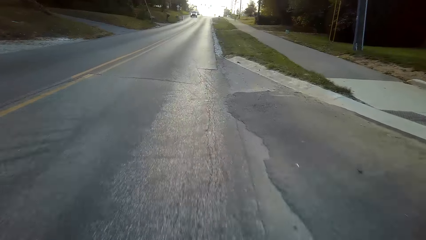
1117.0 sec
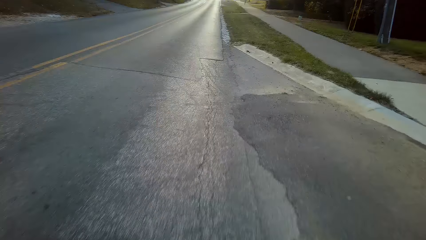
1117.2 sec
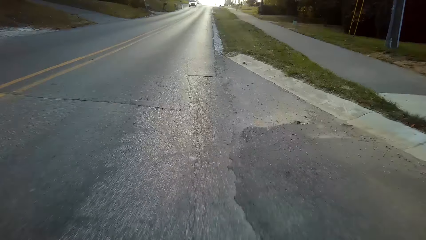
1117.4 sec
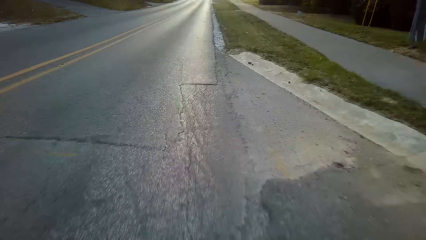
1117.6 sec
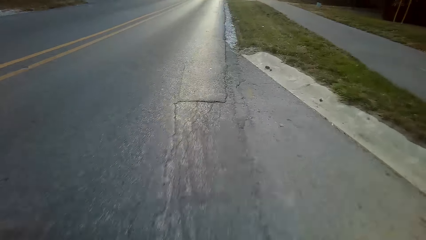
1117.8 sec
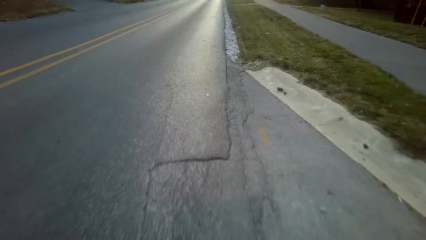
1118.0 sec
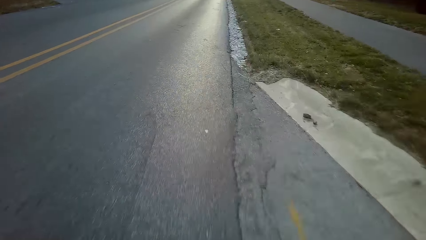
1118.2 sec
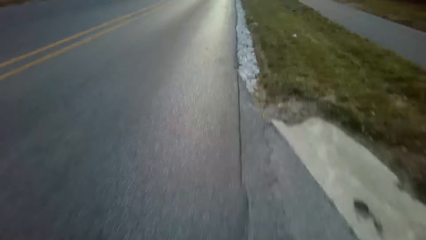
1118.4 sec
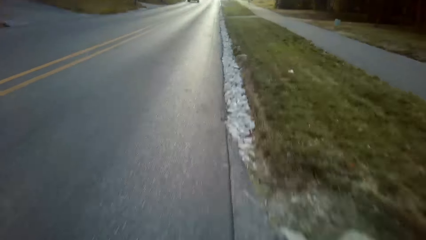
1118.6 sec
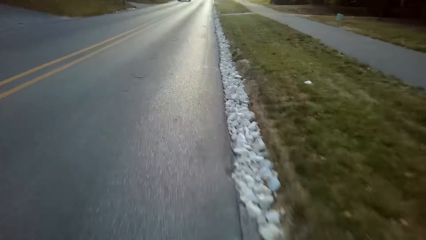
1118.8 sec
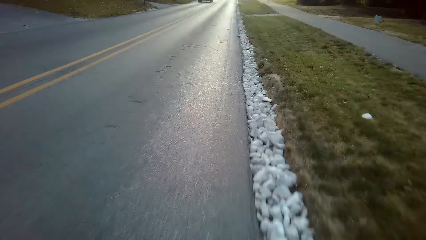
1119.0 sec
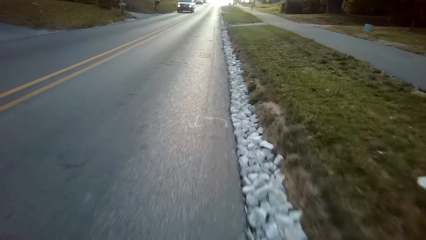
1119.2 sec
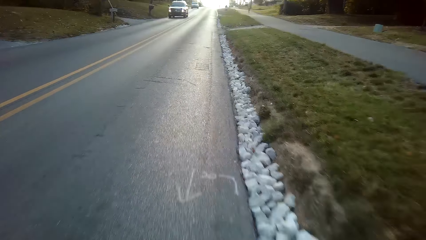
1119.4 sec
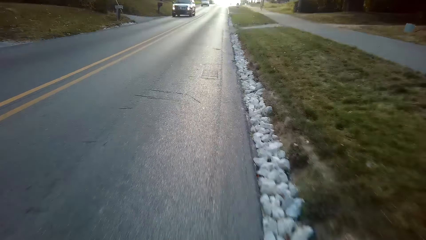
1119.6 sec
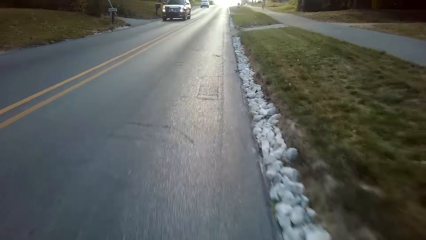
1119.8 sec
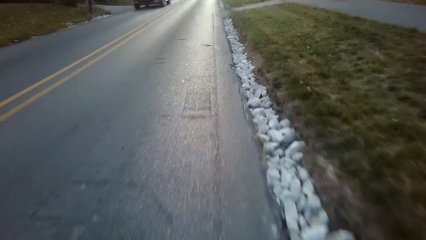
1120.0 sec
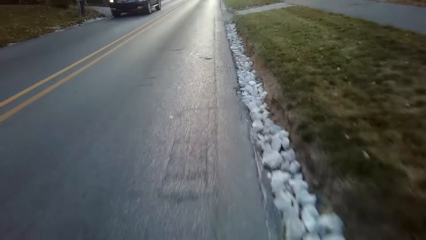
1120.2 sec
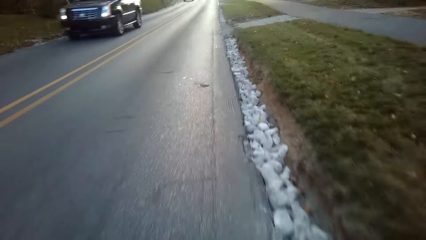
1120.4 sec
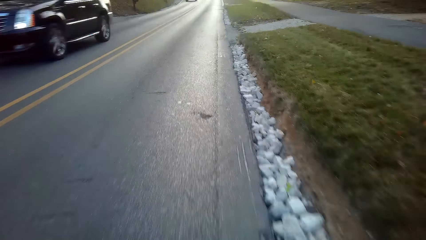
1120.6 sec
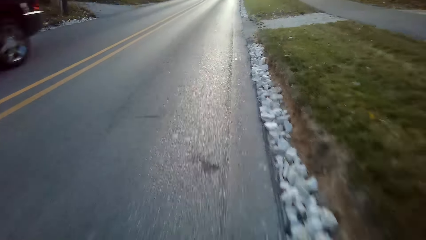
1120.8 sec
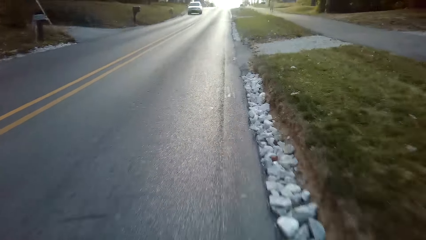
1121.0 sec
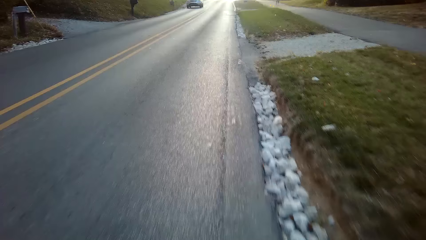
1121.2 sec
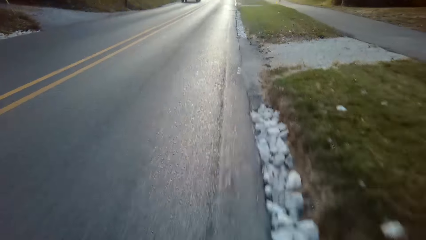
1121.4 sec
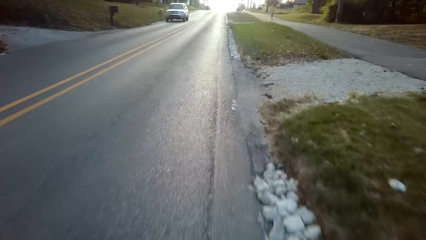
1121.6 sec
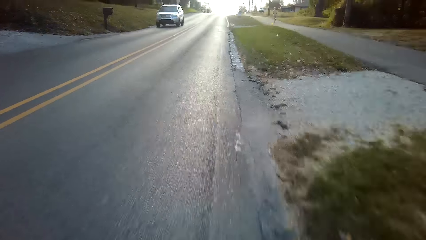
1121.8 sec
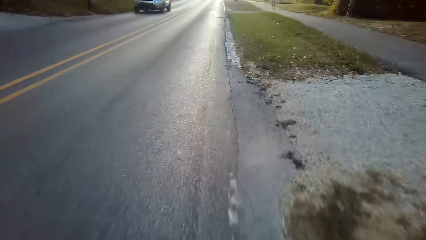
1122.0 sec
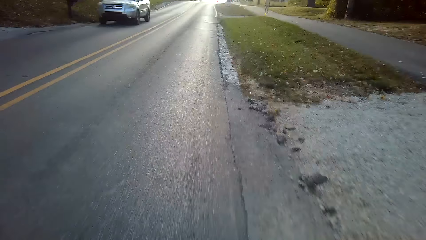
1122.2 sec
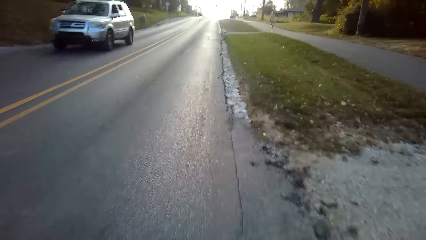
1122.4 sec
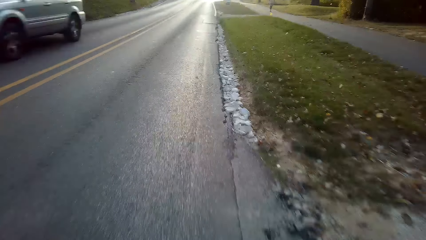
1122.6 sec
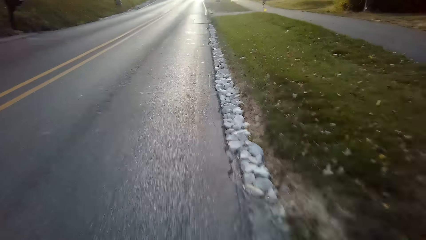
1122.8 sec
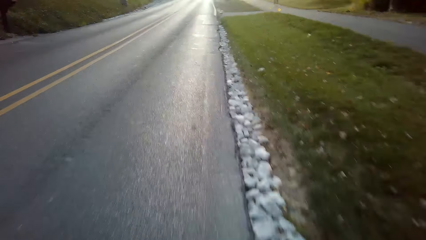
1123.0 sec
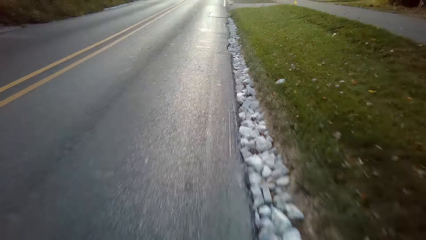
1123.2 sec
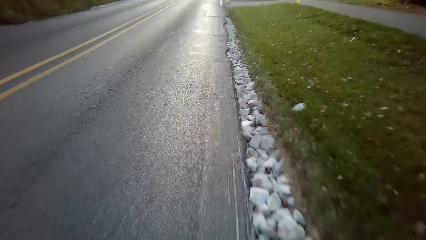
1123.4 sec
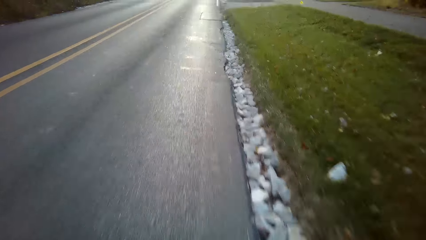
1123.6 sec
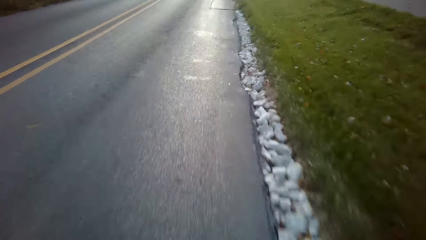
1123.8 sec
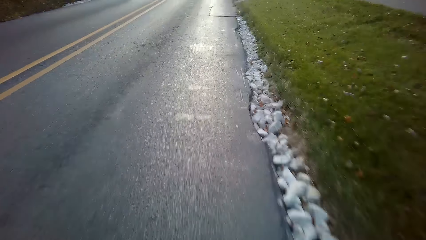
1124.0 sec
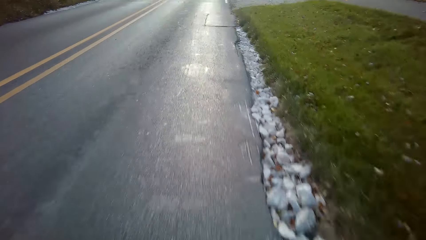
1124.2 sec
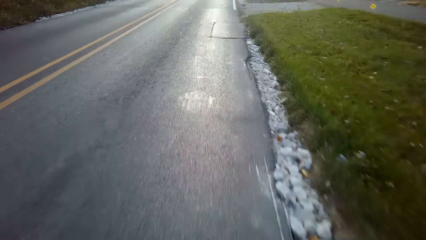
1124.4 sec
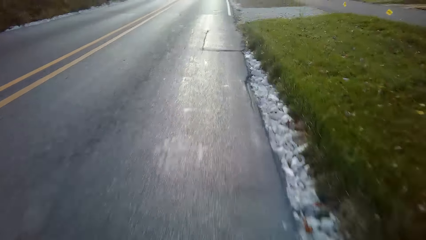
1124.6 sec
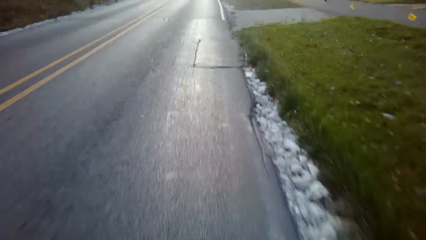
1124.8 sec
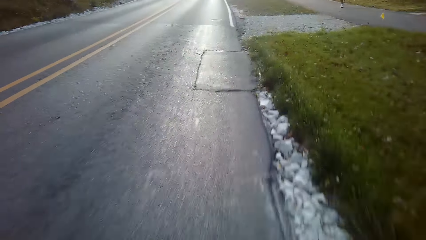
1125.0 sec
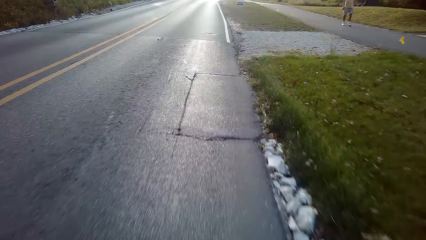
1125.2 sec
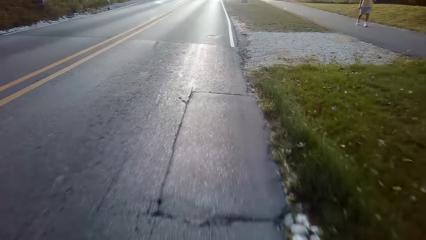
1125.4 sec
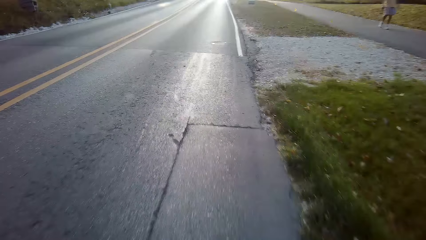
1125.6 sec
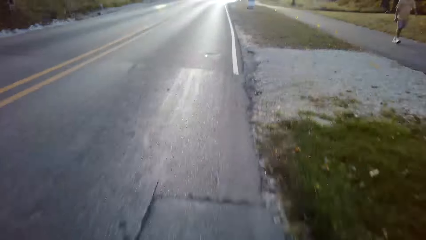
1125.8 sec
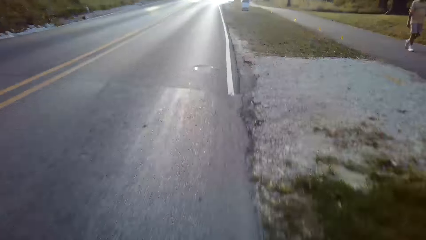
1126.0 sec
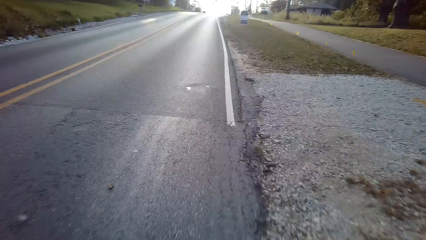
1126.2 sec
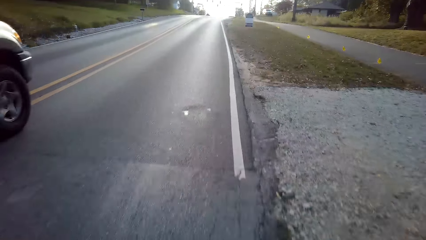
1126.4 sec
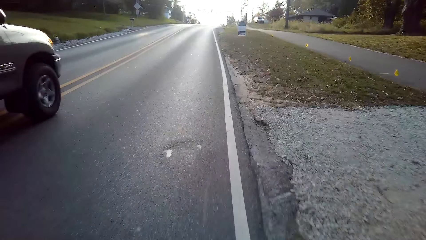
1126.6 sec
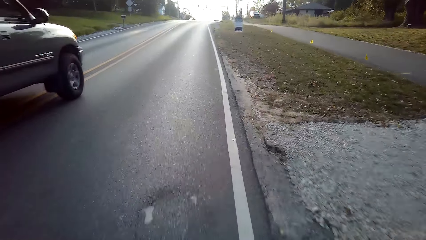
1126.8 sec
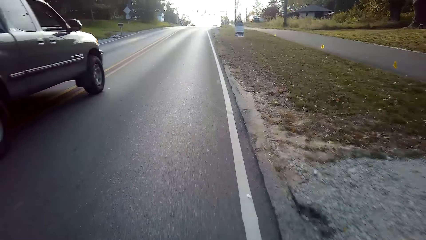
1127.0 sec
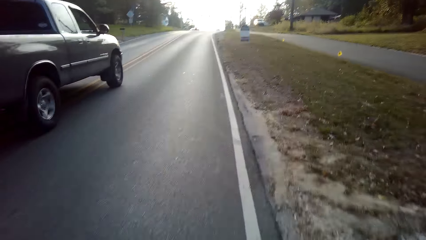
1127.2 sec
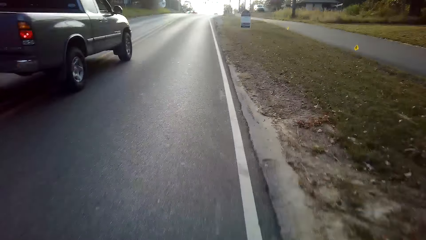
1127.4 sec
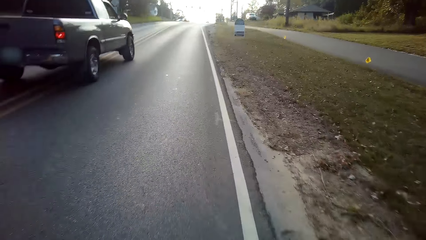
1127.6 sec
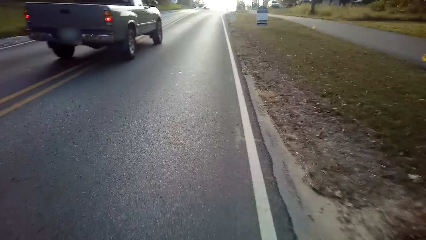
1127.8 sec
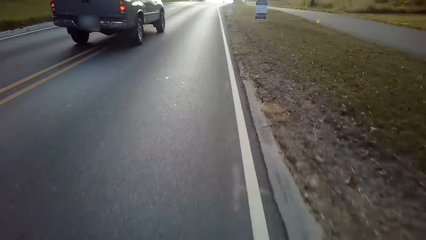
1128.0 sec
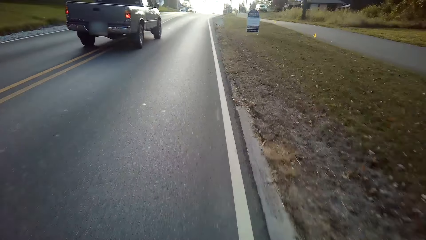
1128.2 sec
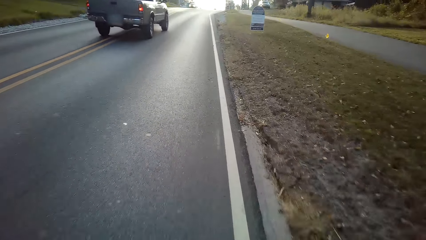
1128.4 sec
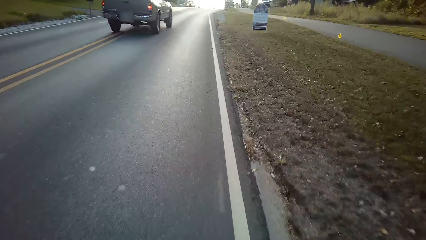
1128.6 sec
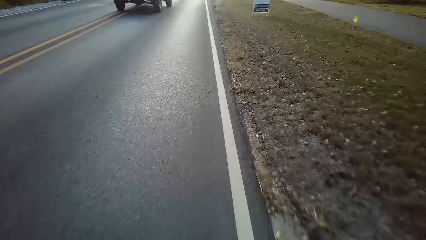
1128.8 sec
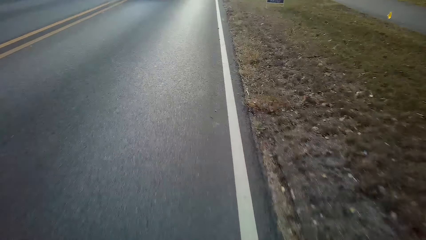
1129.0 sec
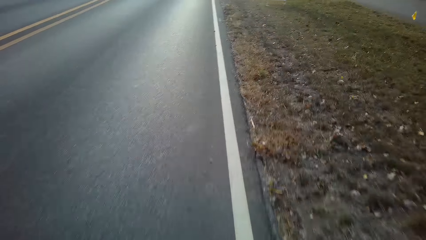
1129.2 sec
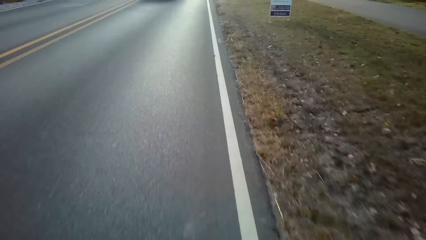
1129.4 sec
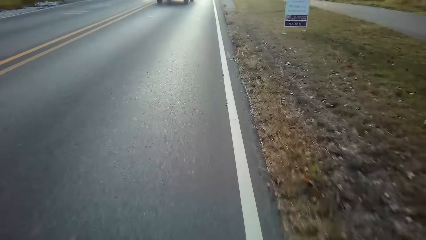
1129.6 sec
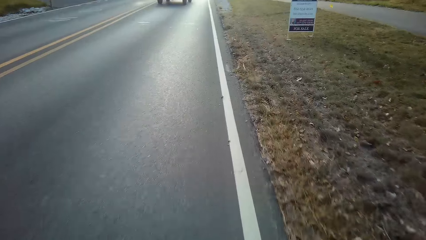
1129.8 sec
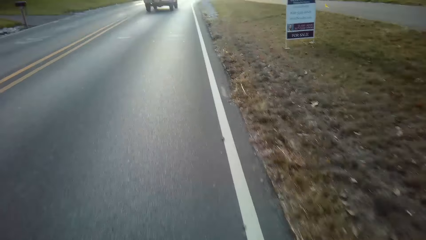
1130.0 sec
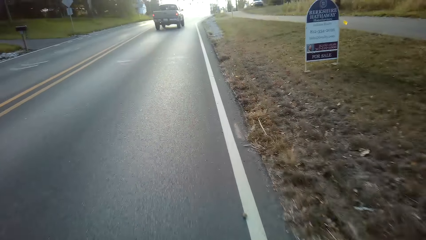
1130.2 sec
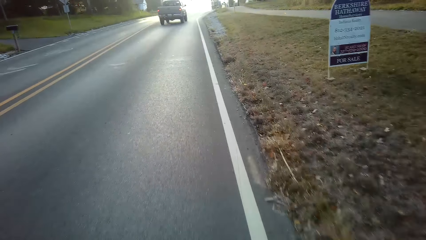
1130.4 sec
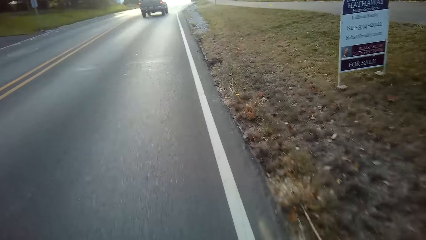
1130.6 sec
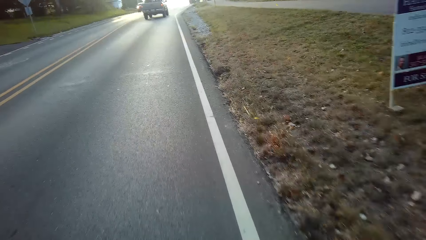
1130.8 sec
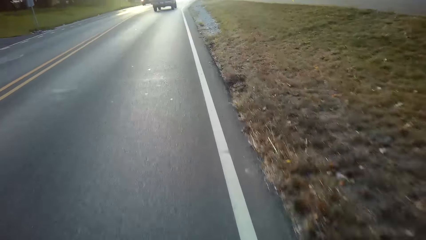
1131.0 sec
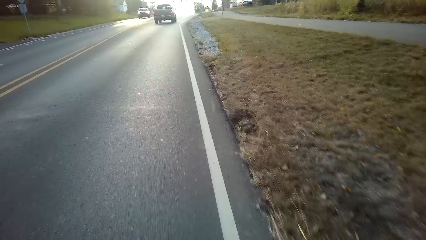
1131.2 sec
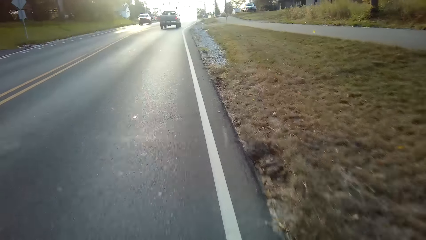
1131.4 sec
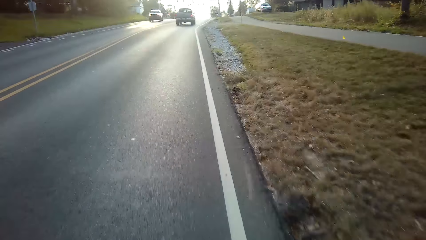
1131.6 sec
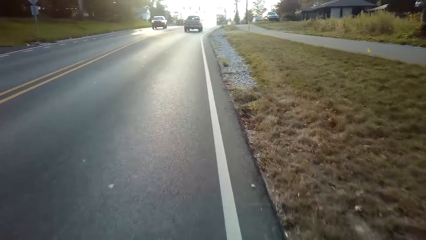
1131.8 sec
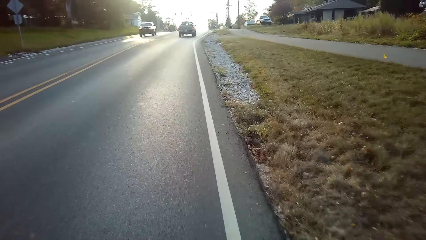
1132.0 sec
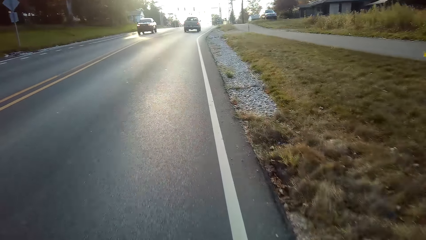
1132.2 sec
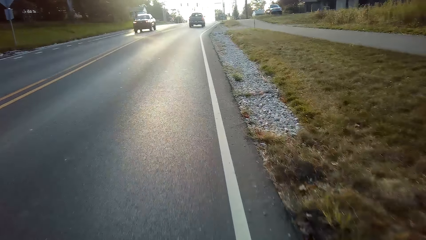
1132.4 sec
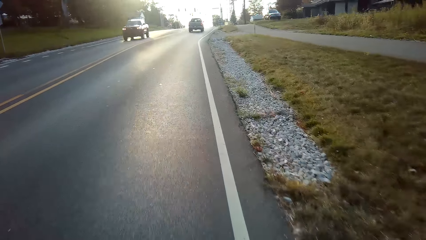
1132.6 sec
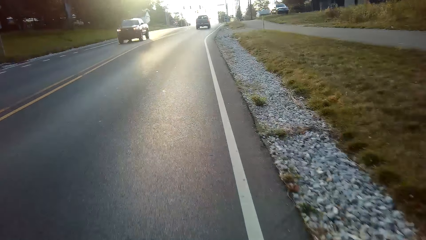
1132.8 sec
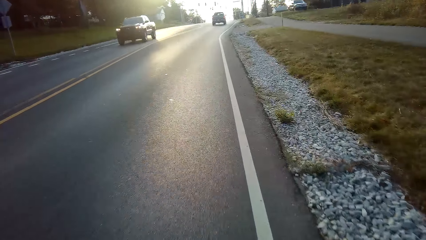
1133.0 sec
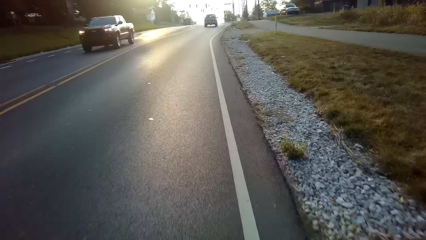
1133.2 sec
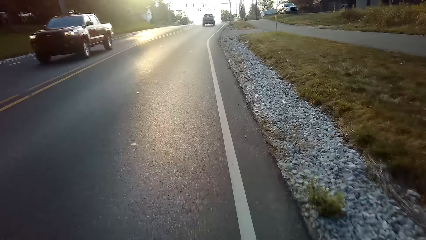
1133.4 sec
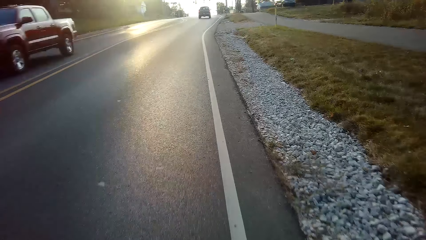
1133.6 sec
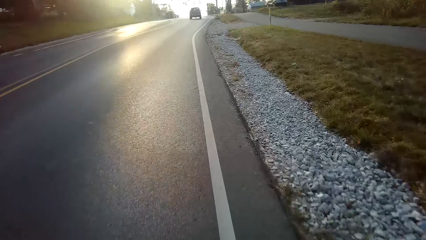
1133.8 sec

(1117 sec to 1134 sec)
The camera wearer cycles on the road.
